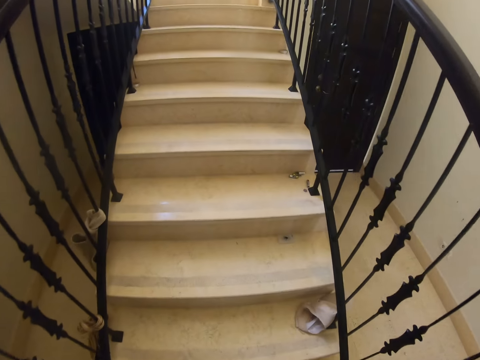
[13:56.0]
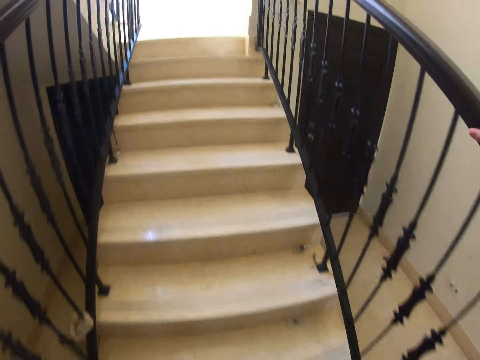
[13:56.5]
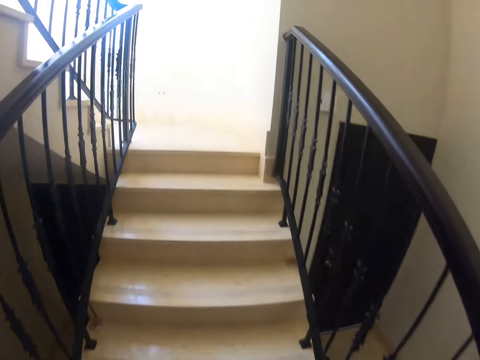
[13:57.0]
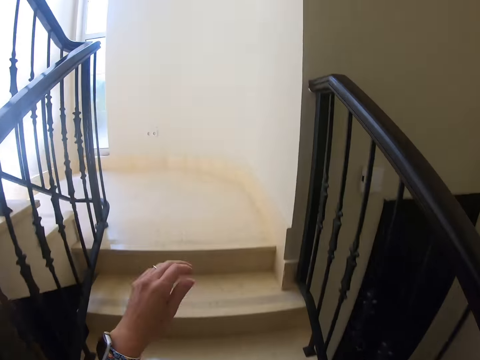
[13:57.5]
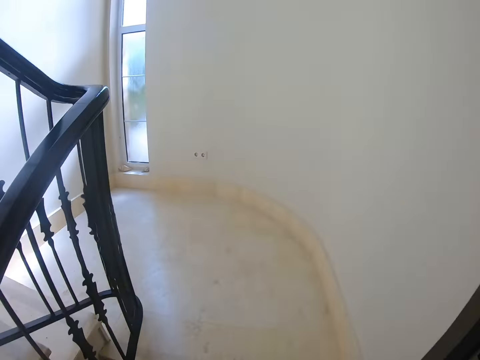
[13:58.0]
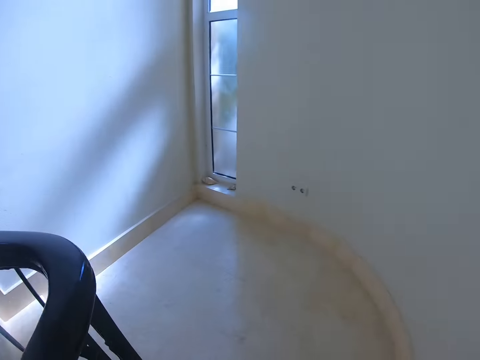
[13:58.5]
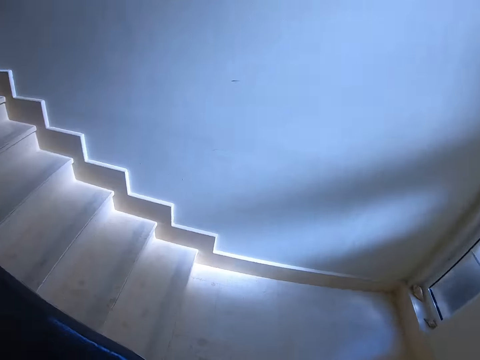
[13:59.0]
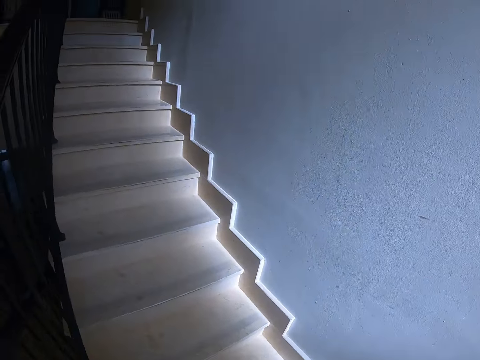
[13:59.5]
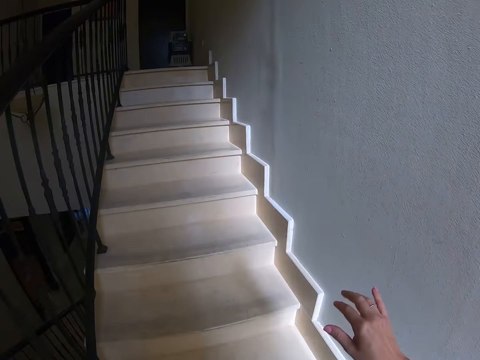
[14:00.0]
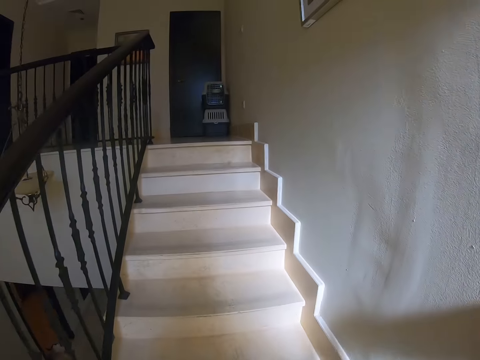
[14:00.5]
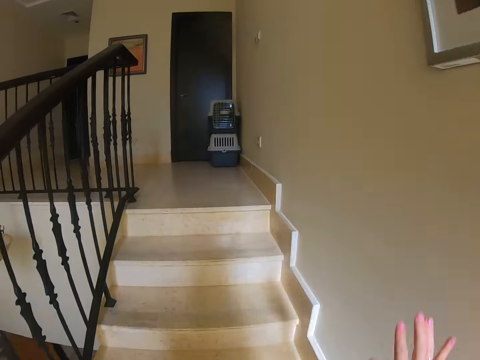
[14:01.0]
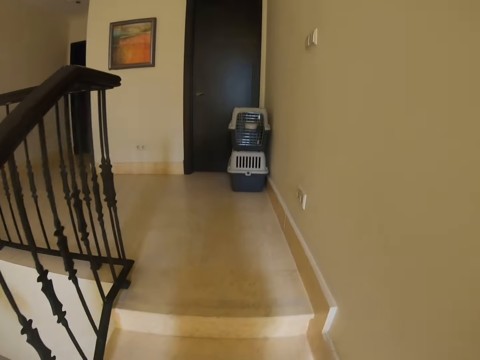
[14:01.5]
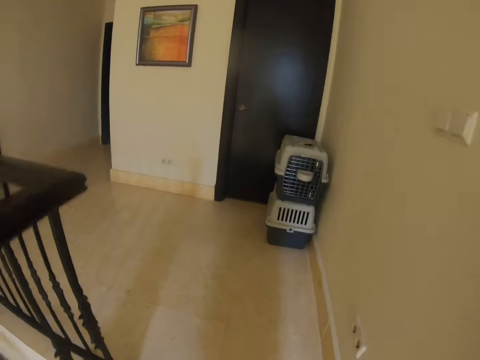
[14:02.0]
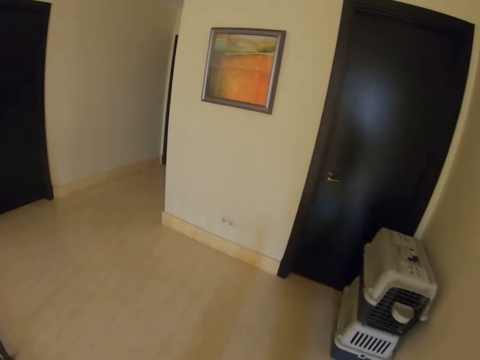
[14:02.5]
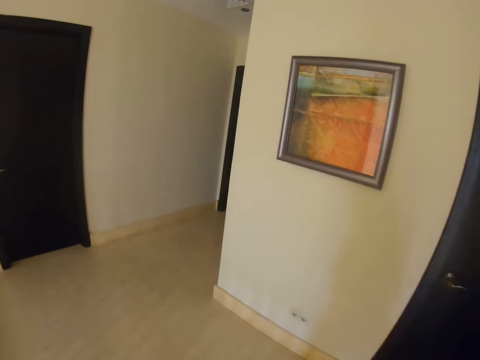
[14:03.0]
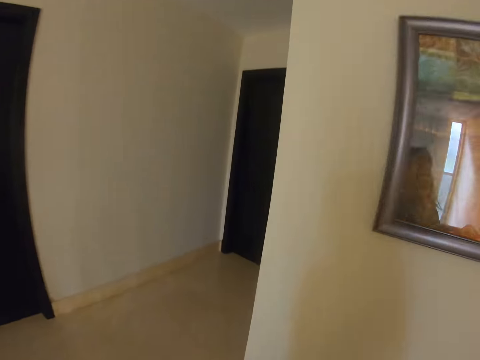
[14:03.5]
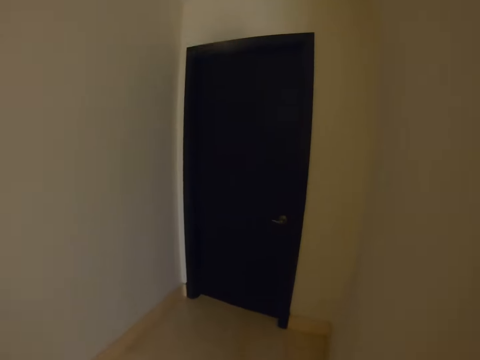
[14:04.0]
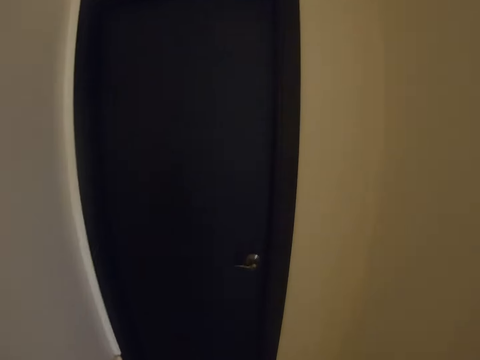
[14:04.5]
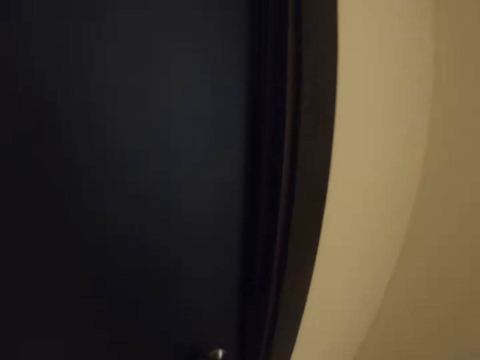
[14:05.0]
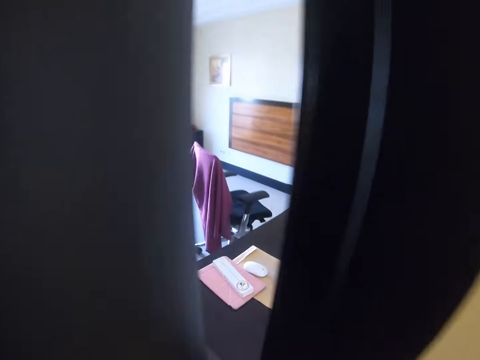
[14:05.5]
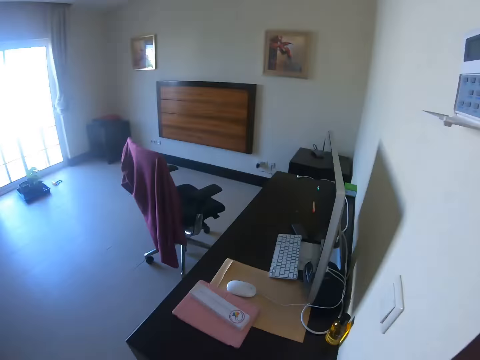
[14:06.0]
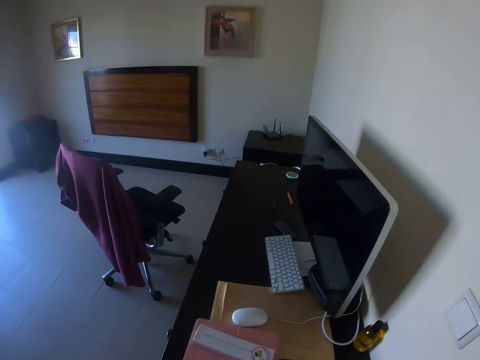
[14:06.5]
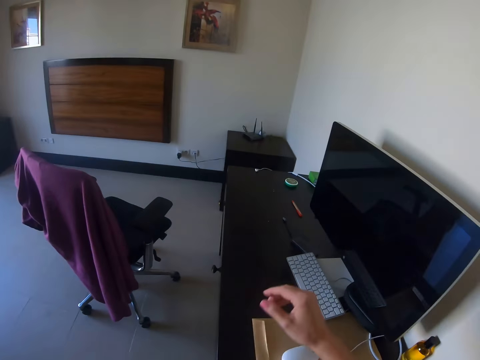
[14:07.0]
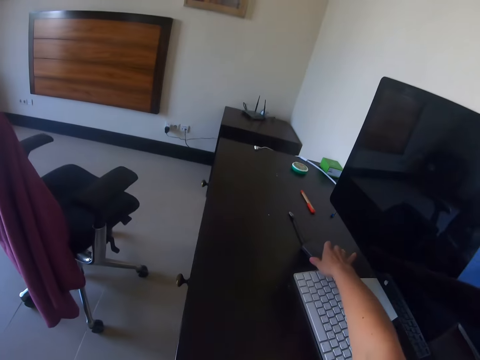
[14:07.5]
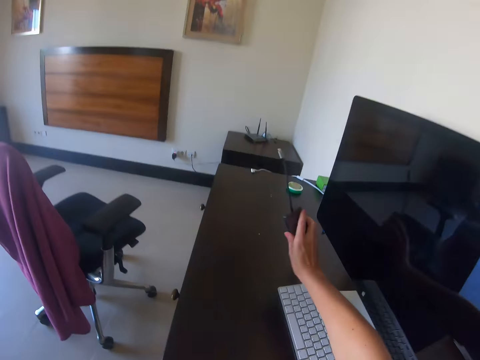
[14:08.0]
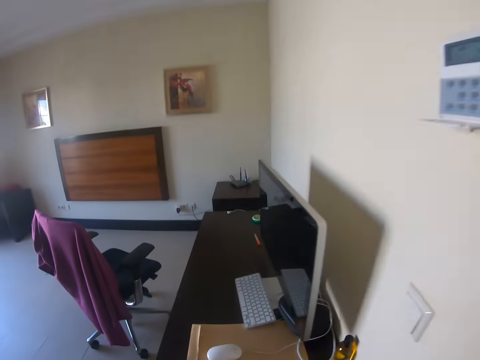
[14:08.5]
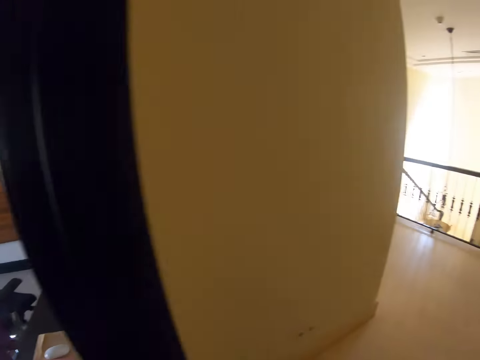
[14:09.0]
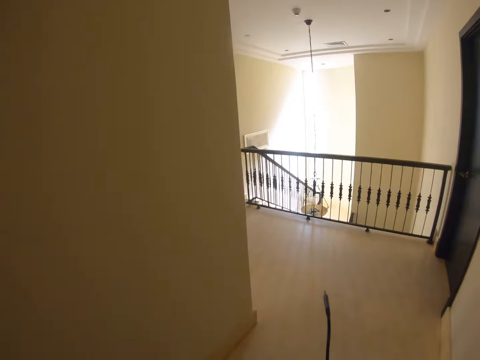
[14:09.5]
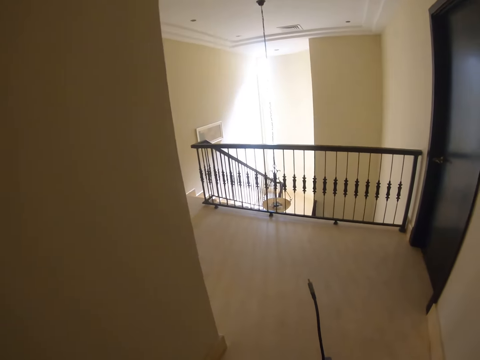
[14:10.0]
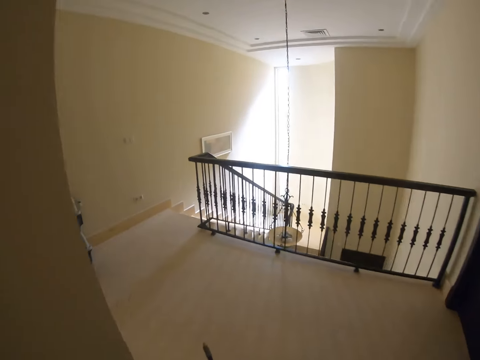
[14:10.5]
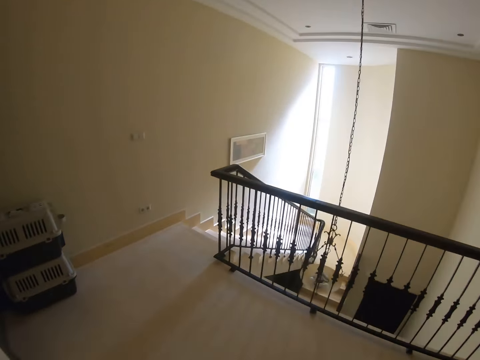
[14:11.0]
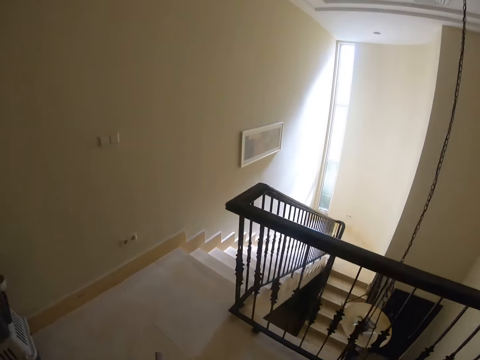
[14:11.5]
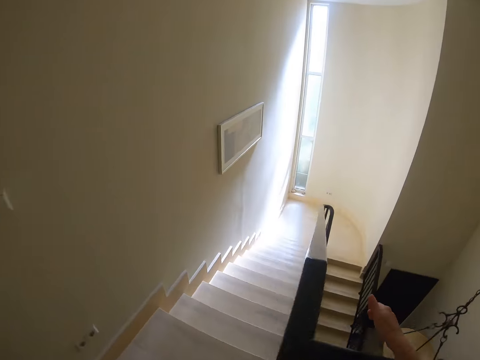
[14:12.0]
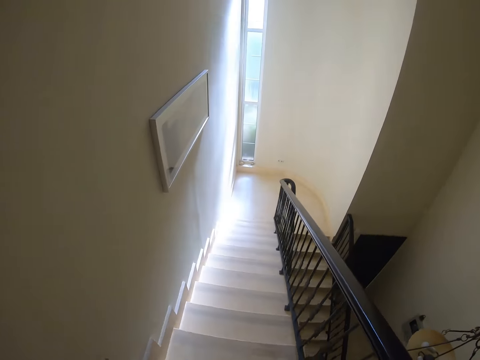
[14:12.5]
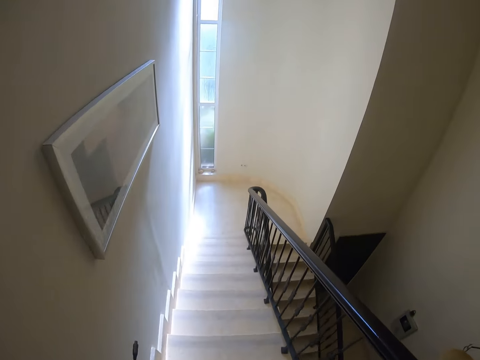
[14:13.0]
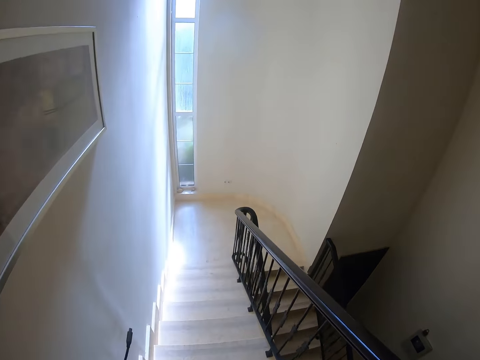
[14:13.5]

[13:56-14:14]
The camera wearer walks up the stairs. They open the door, enter the room, and pick up a hard drive from the table. They walk down the stairs and close the door.

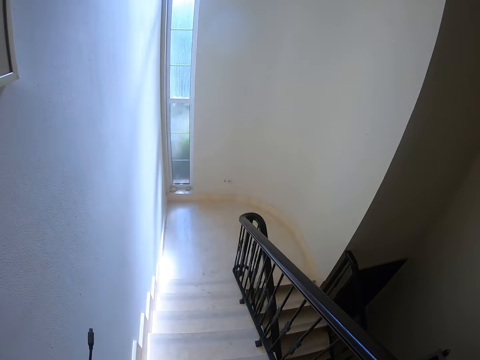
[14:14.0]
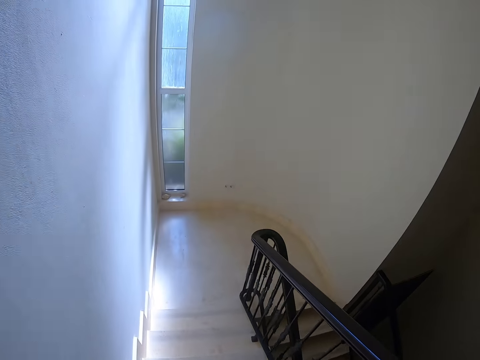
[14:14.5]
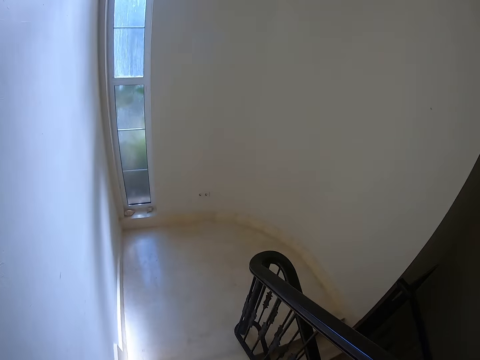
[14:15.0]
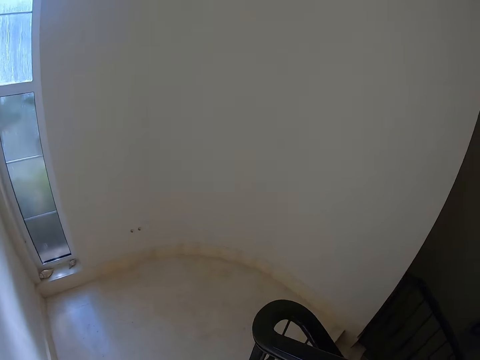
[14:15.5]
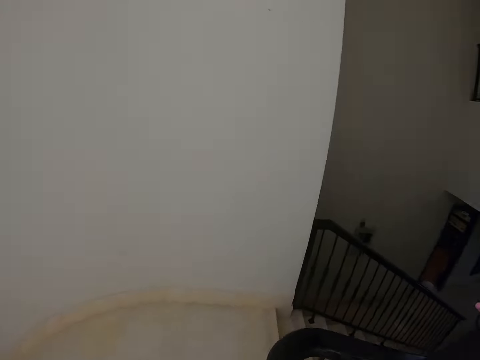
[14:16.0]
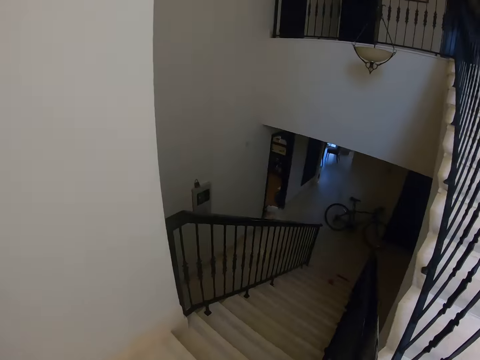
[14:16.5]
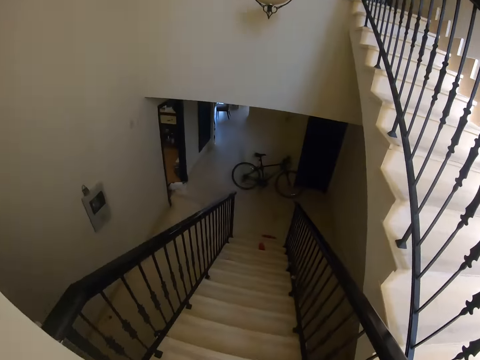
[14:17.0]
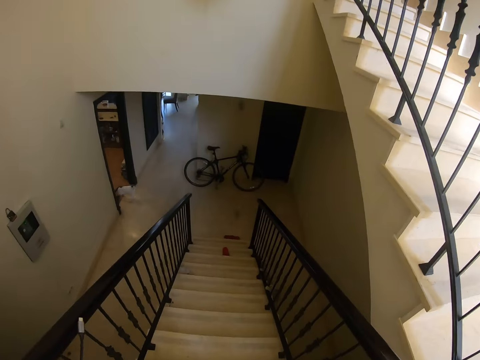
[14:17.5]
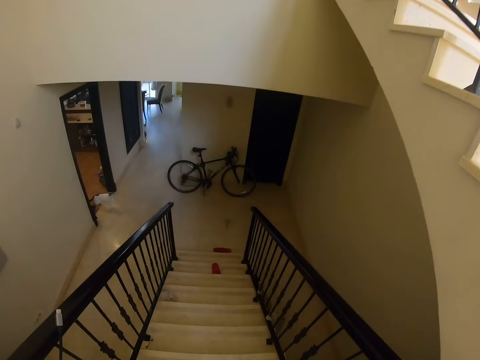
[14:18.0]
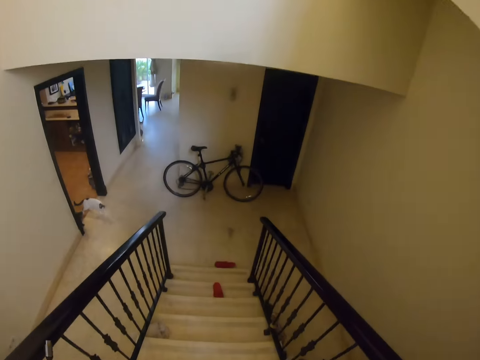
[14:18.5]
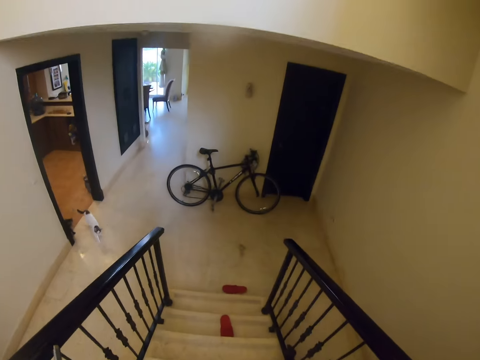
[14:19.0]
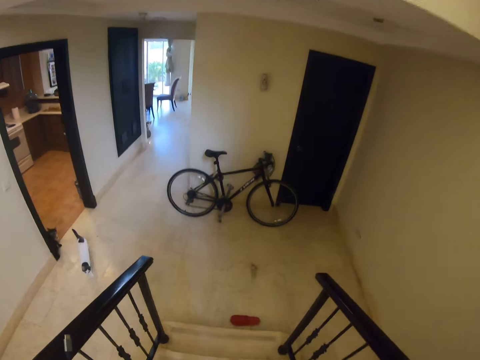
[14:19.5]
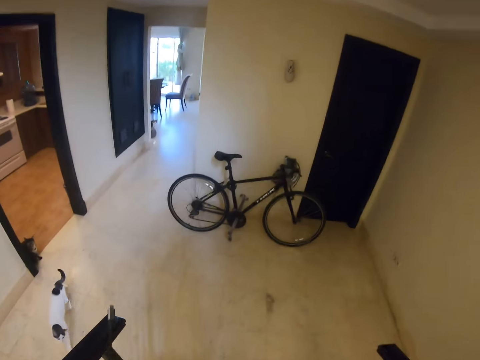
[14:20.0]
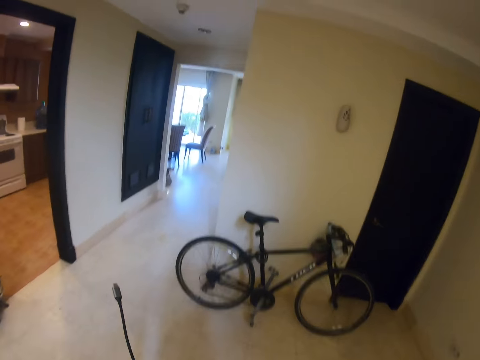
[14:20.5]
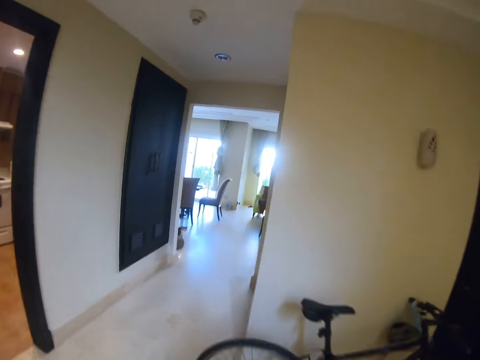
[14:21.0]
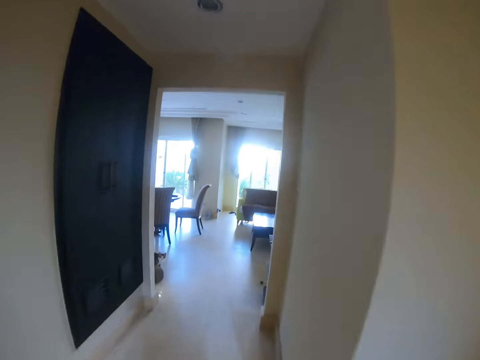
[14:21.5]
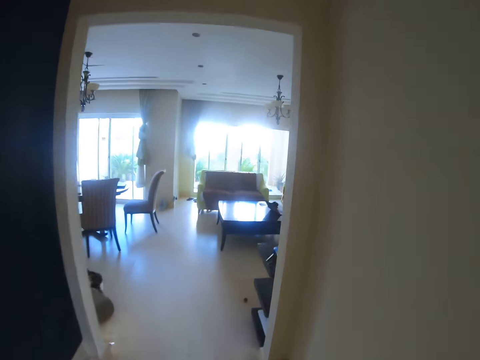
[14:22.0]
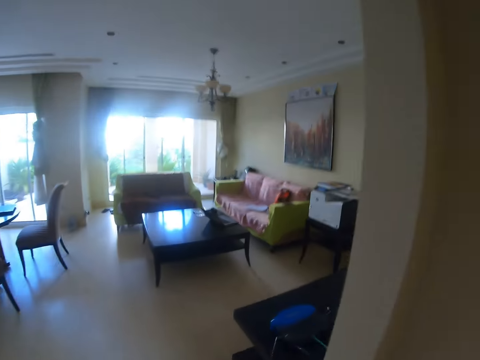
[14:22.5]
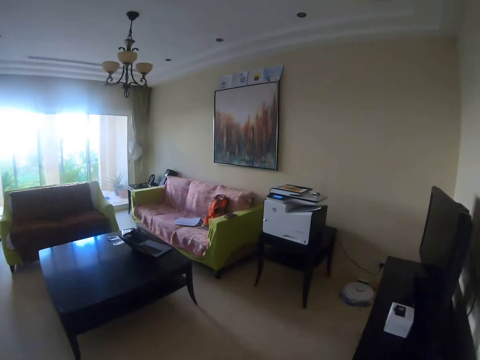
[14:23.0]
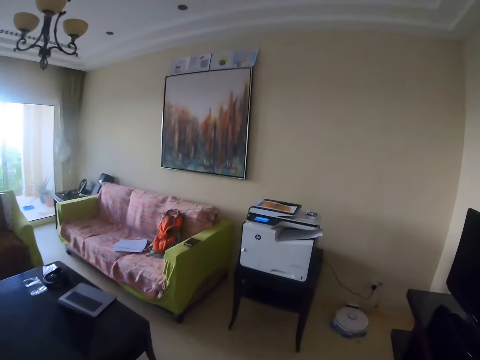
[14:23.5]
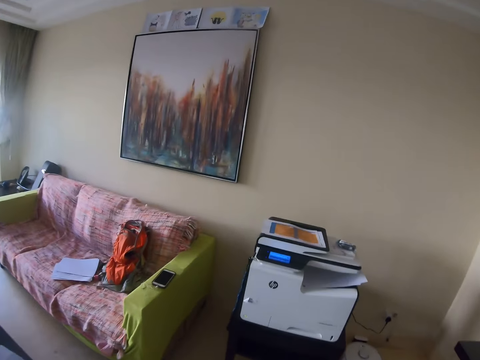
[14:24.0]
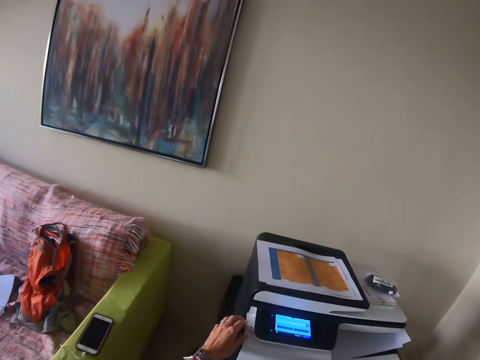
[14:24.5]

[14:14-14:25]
The camera wearer walks down the stairs. They walk towards the sitting room.
